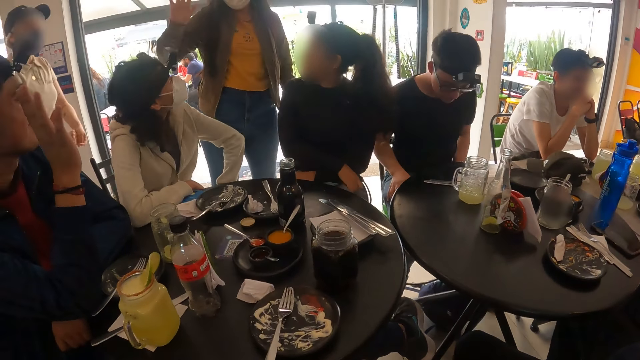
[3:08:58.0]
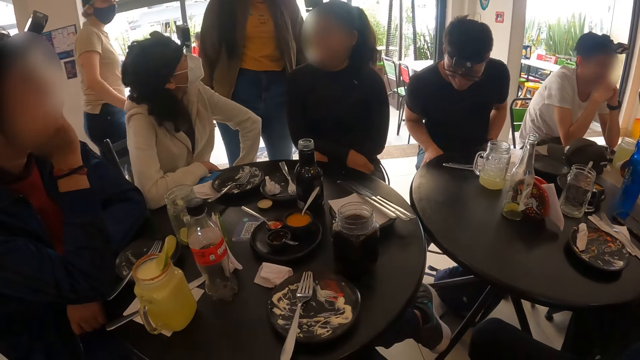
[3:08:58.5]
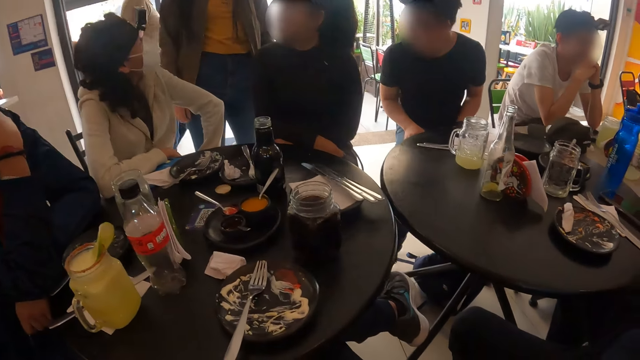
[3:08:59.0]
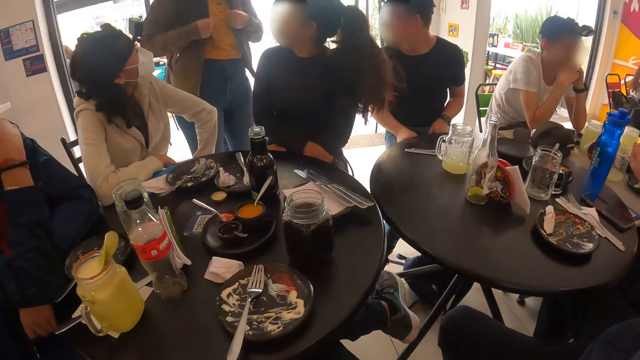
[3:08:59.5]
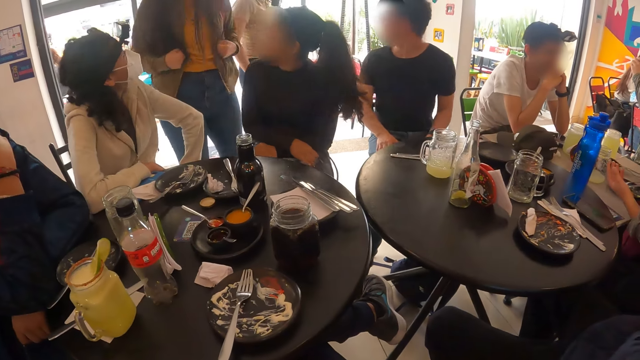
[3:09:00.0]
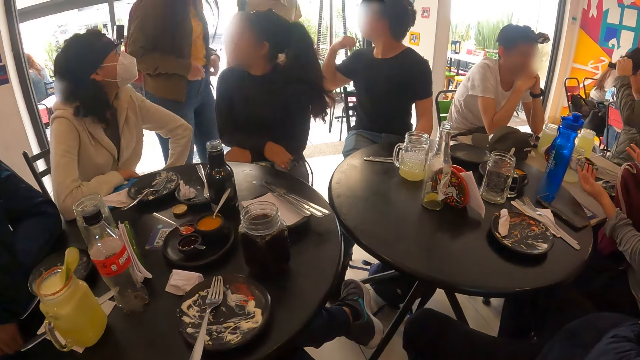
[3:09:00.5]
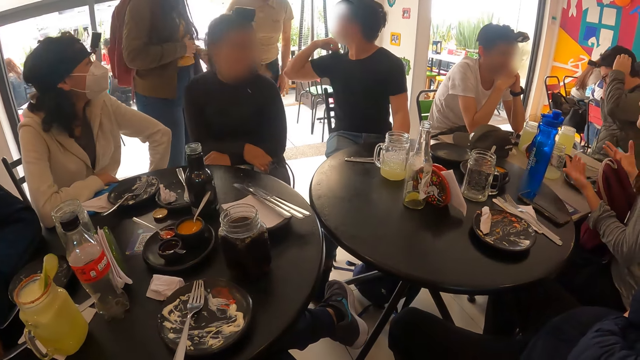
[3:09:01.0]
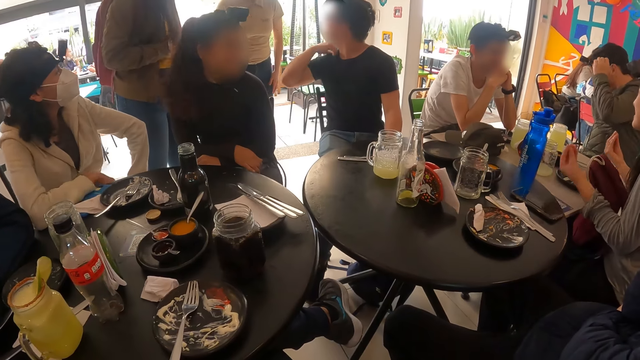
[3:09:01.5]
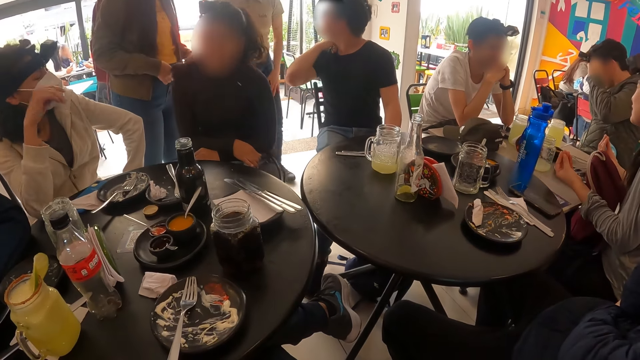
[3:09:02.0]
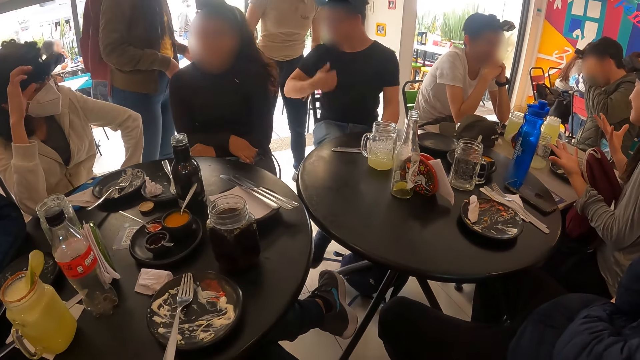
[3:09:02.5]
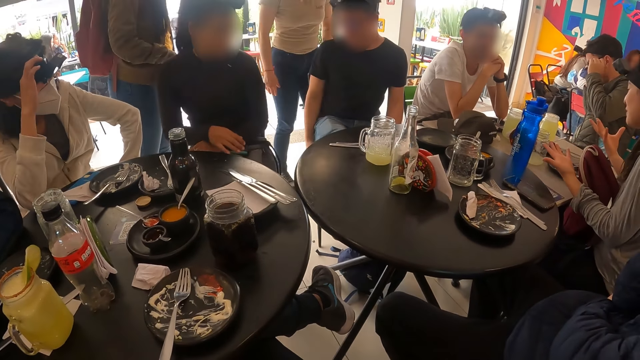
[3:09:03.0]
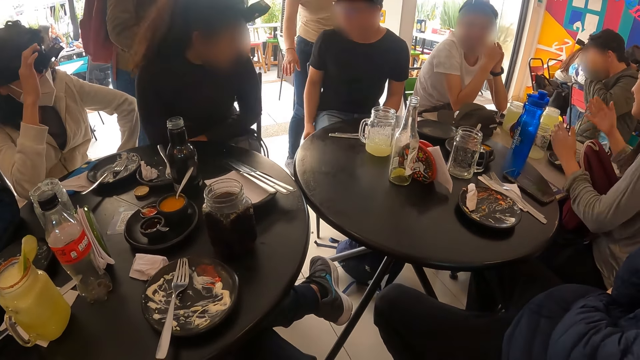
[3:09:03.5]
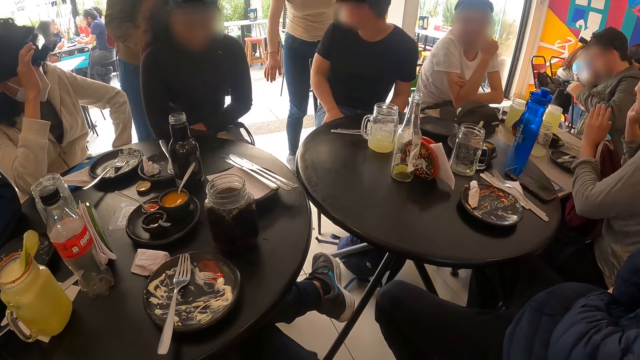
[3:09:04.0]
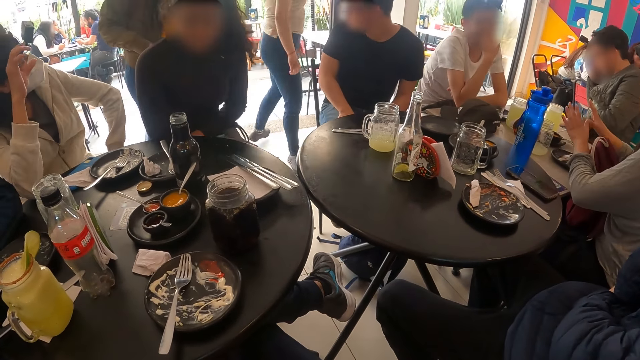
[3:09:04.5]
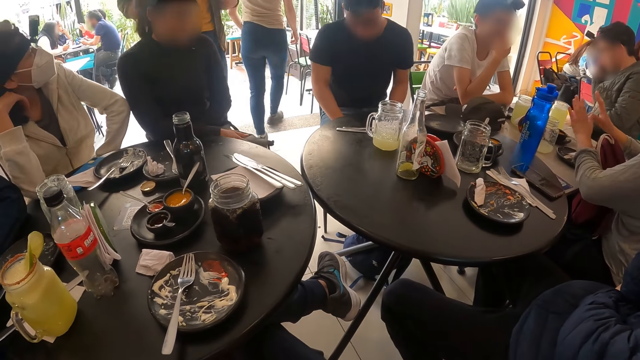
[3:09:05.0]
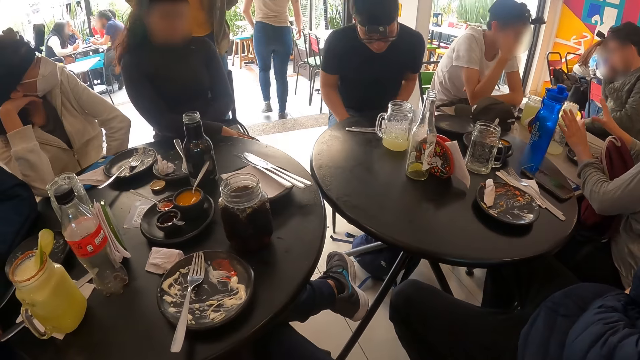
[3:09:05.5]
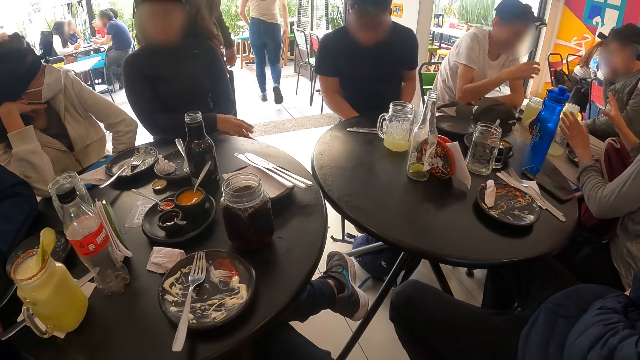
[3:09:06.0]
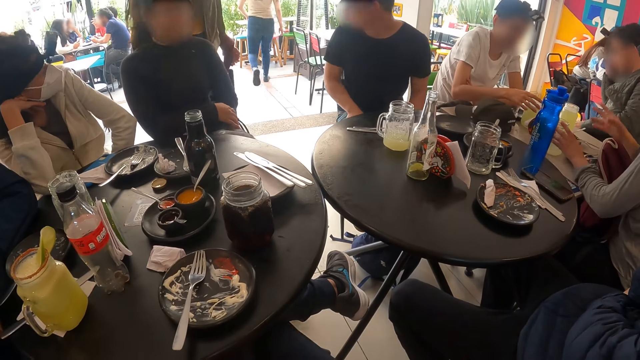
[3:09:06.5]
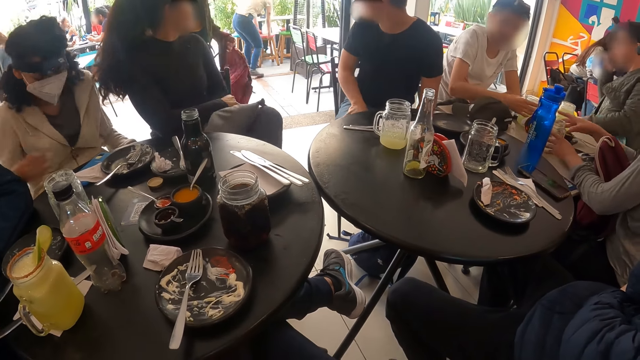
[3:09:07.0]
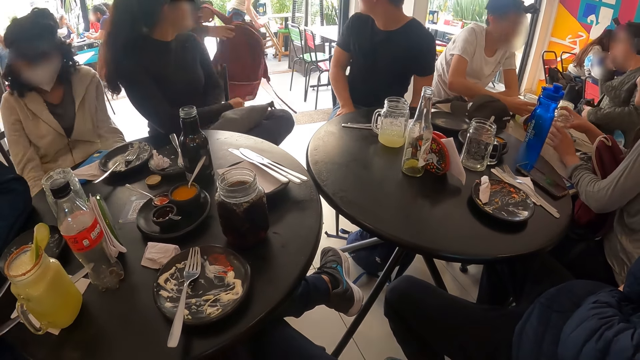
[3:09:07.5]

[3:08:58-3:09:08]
A lady waves at a man.

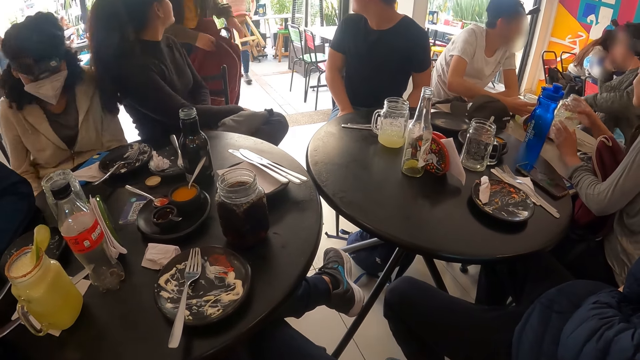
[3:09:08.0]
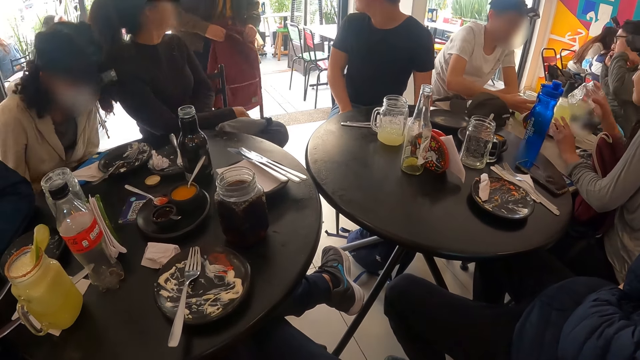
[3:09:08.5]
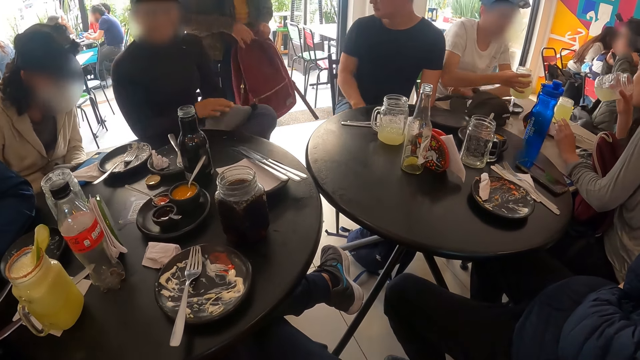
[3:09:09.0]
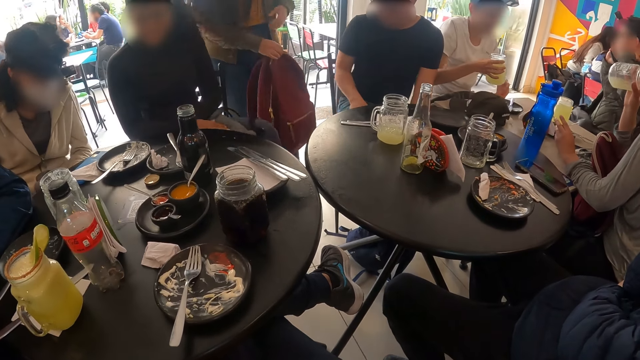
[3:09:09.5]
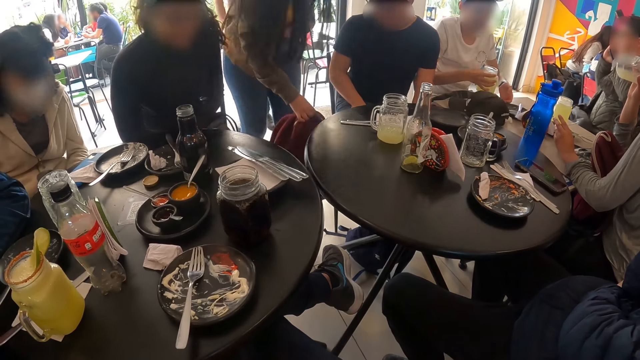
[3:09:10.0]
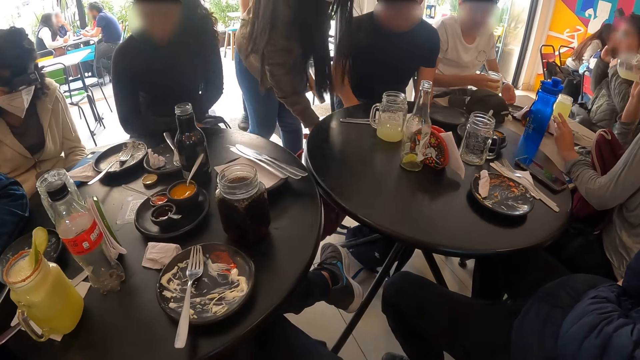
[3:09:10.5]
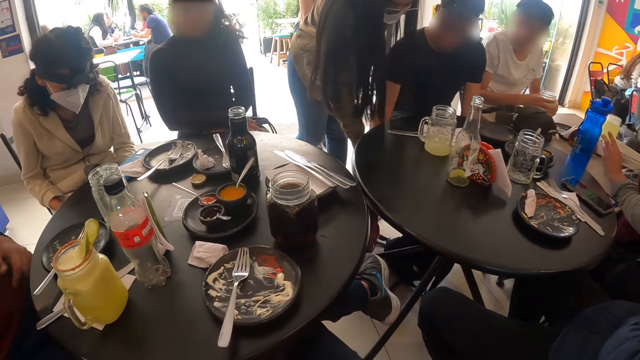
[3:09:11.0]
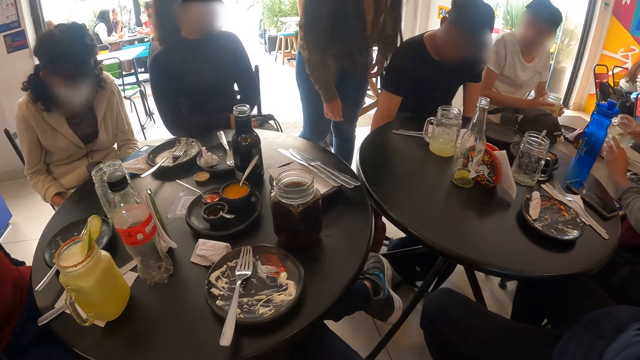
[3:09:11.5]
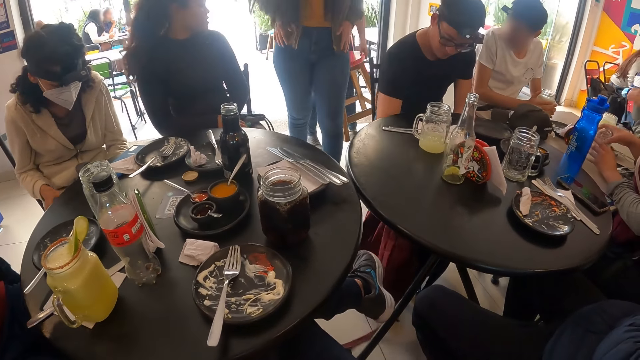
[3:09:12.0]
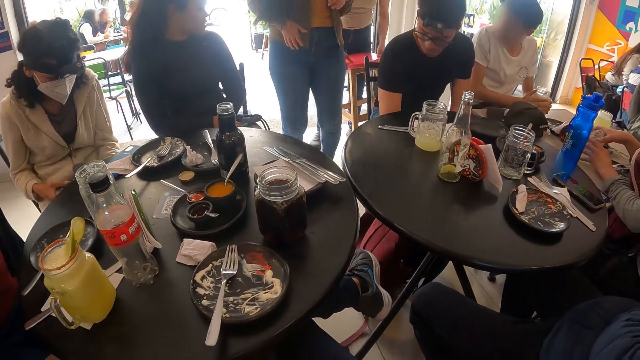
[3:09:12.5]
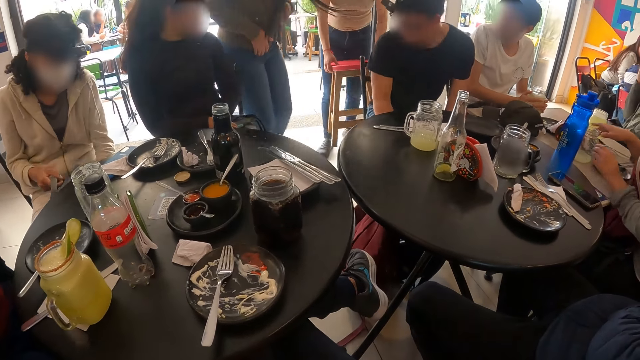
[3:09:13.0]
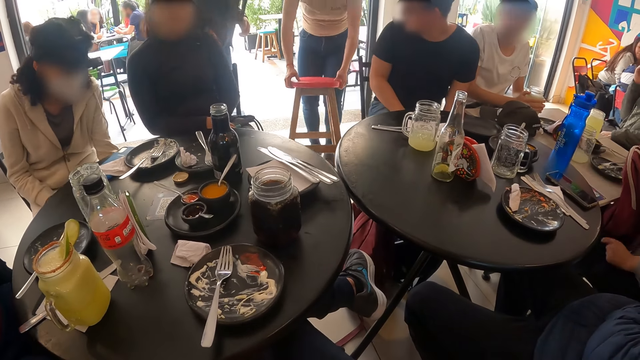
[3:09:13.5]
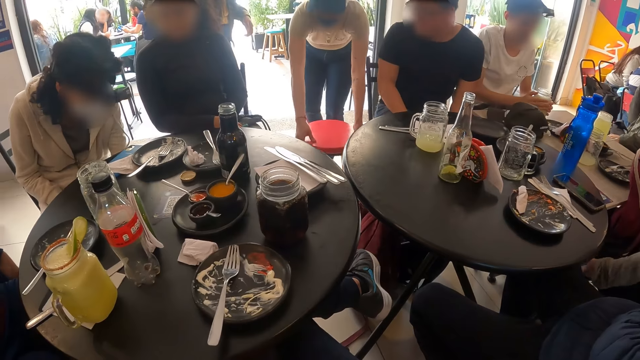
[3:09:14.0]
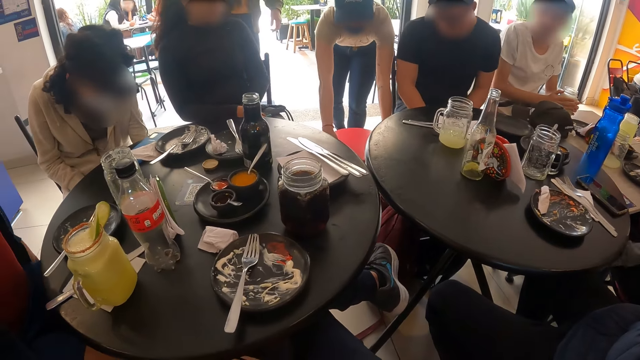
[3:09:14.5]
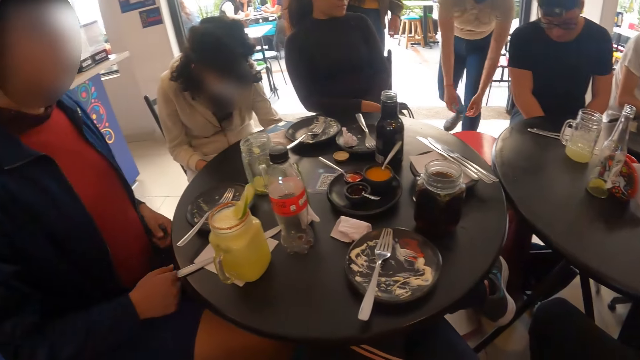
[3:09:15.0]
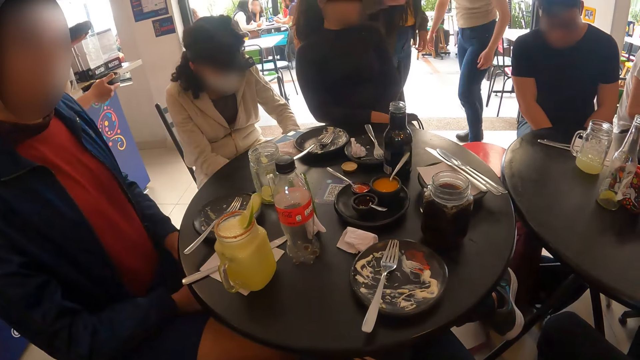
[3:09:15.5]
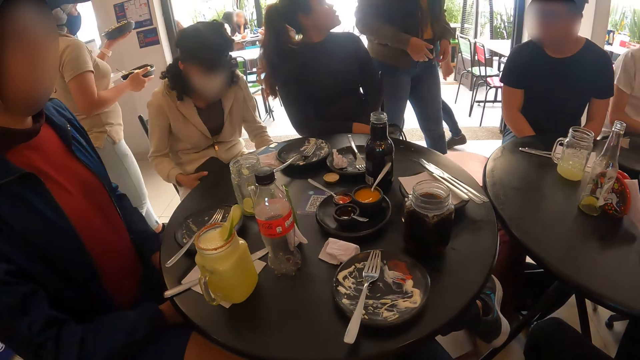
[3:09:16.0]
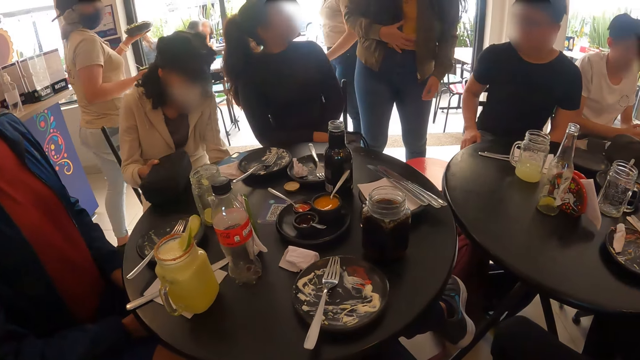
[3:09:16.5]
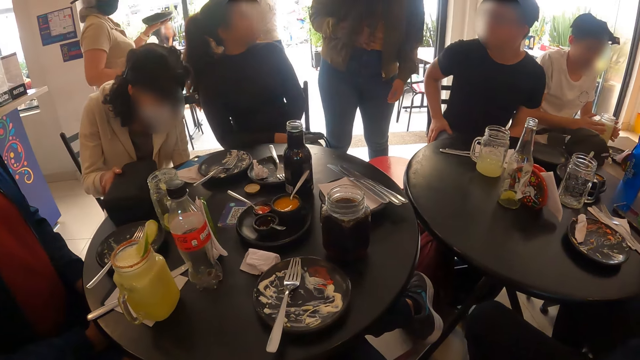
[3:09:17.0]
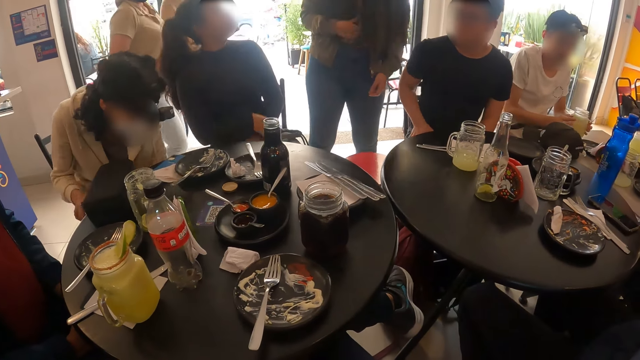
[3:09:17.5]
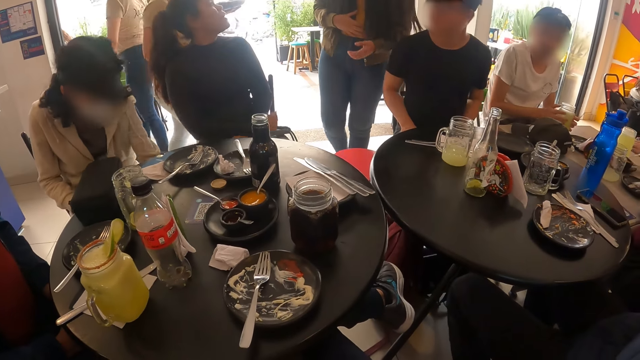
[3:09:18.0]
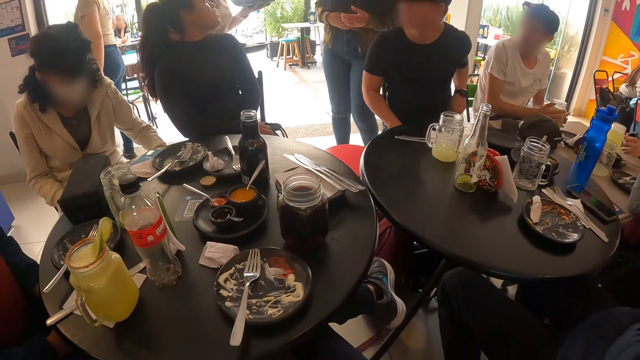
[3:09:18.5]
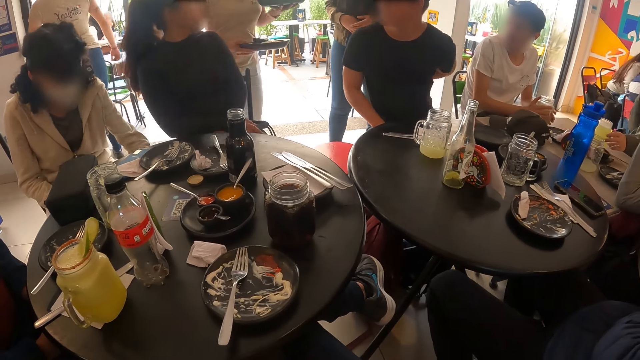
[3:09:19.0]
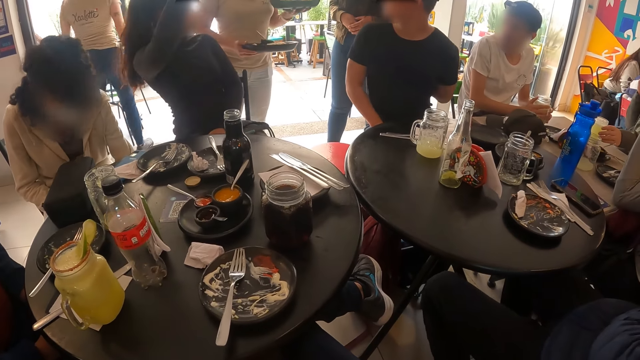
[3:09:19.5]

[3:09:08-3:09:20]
A lady puts her bag on the floor. A woman gives a bag in her right hand to a man. The man places the bag in his right hand on the floor. A waiter sets a stool in both hands near the table.
